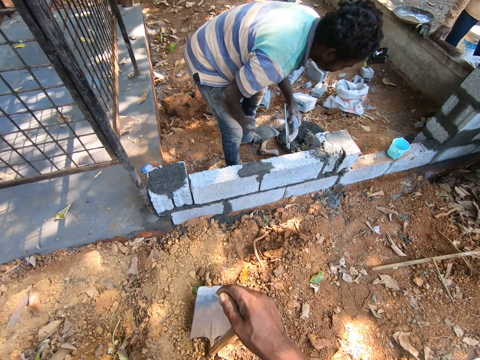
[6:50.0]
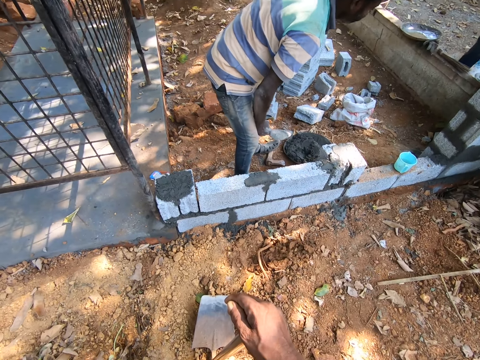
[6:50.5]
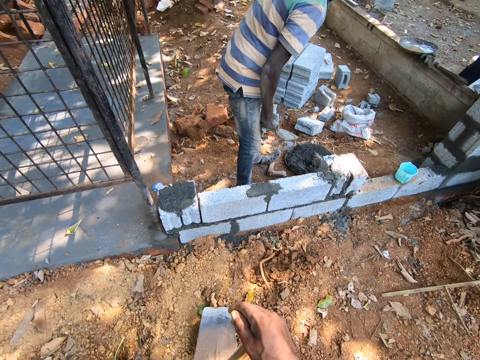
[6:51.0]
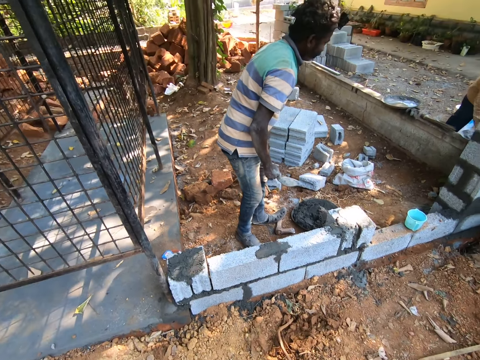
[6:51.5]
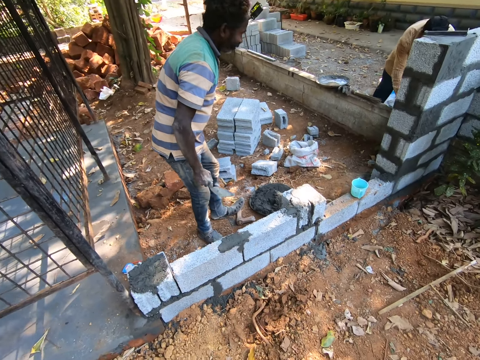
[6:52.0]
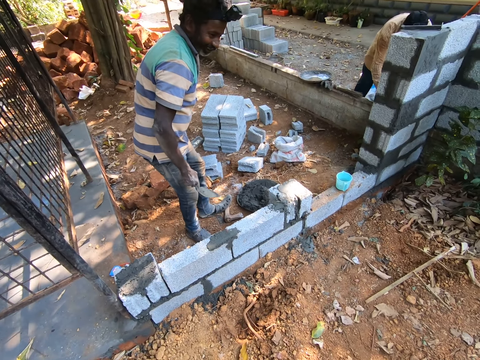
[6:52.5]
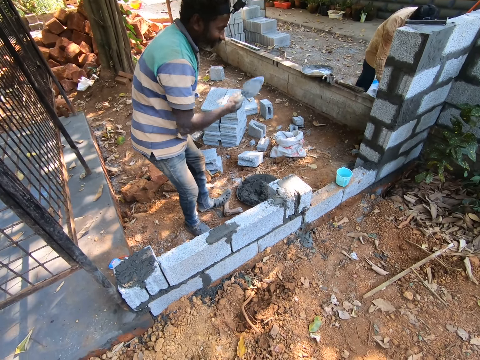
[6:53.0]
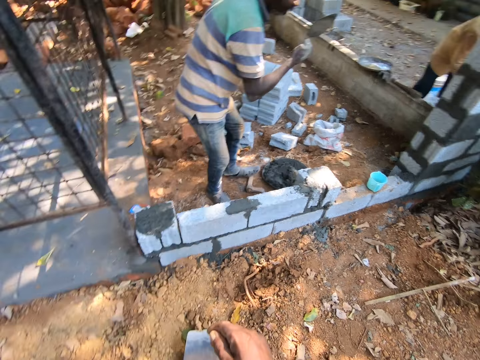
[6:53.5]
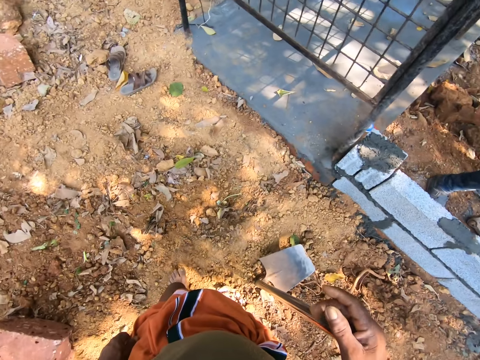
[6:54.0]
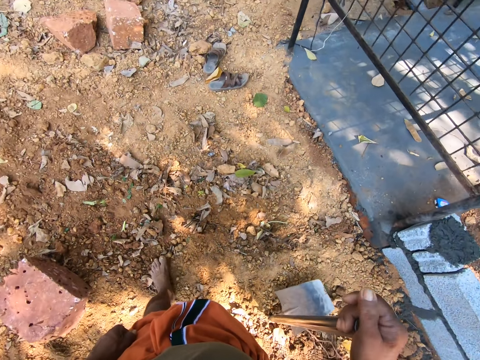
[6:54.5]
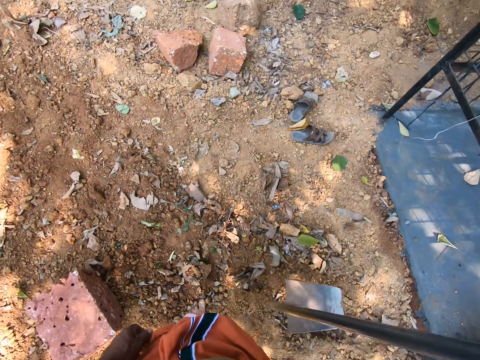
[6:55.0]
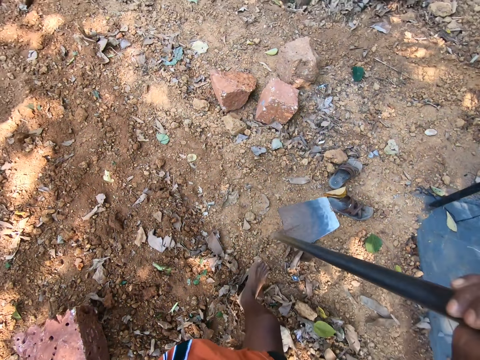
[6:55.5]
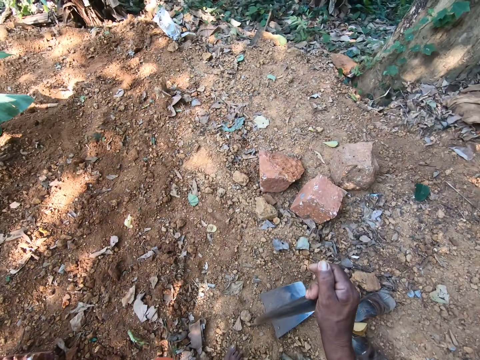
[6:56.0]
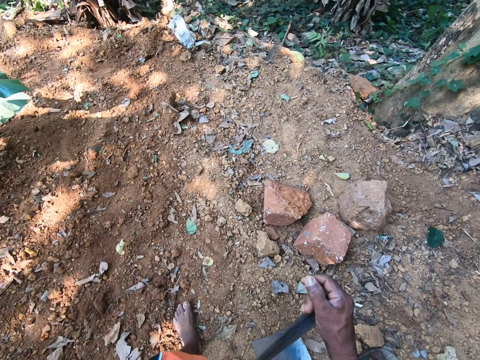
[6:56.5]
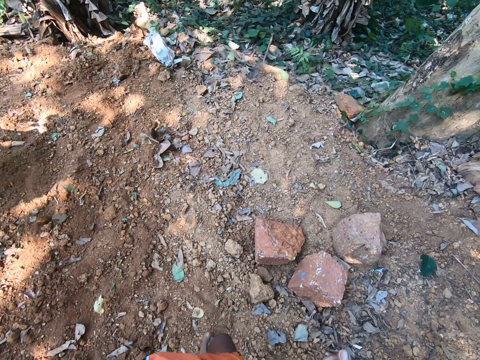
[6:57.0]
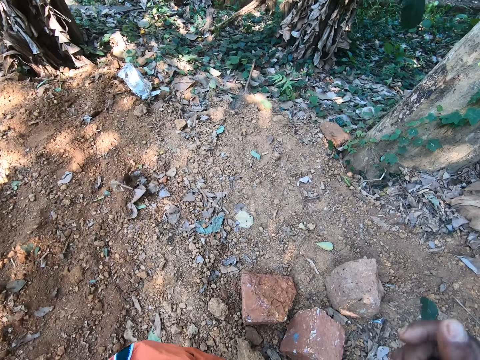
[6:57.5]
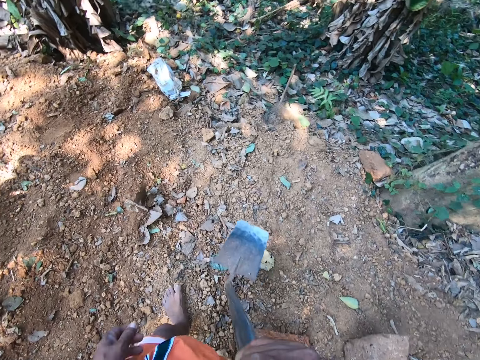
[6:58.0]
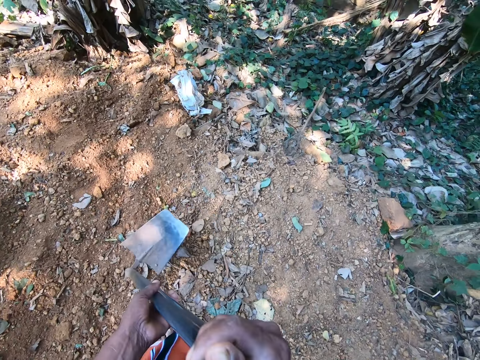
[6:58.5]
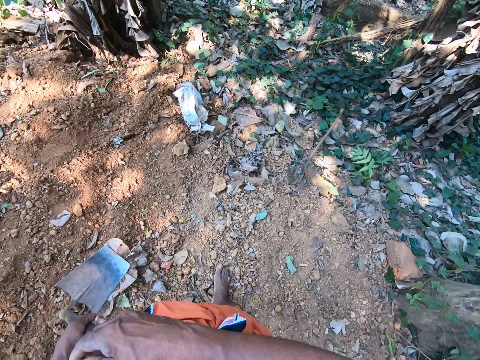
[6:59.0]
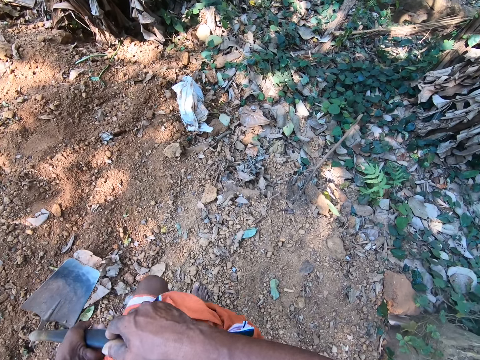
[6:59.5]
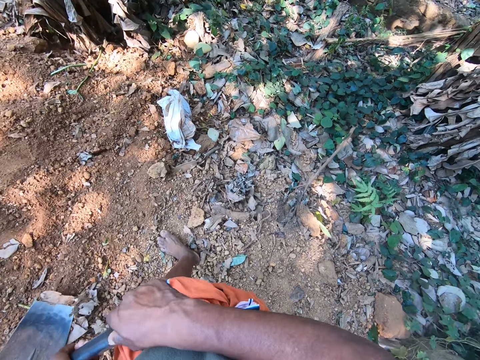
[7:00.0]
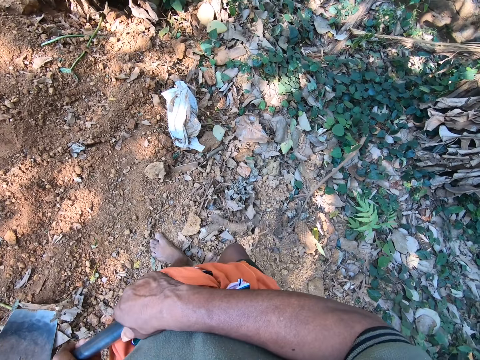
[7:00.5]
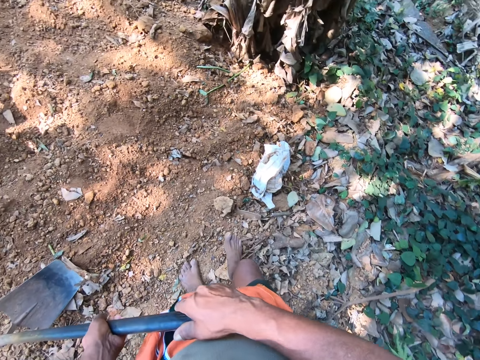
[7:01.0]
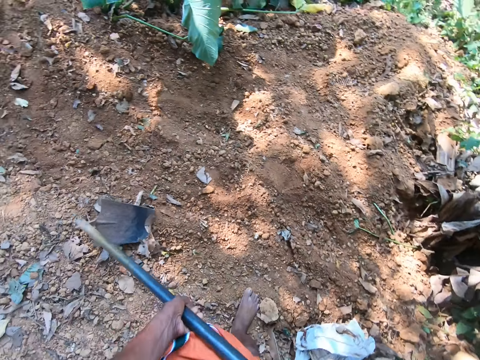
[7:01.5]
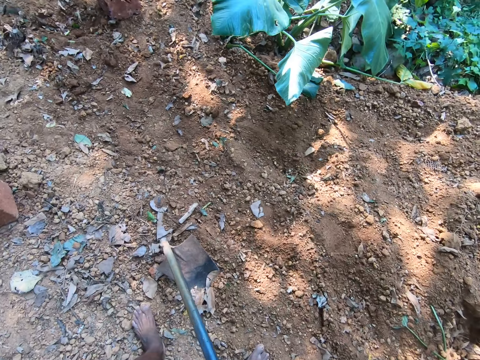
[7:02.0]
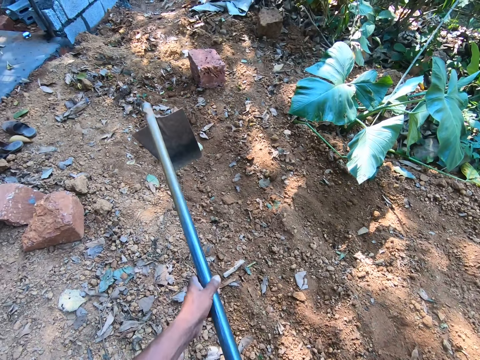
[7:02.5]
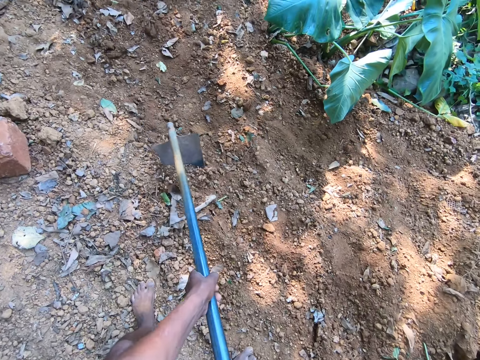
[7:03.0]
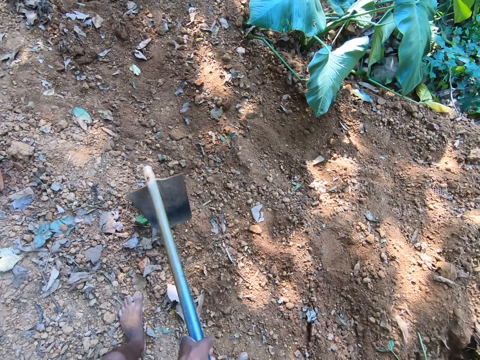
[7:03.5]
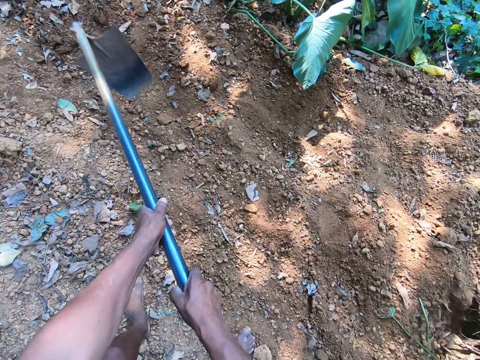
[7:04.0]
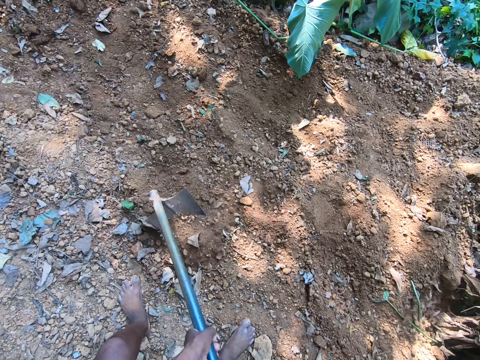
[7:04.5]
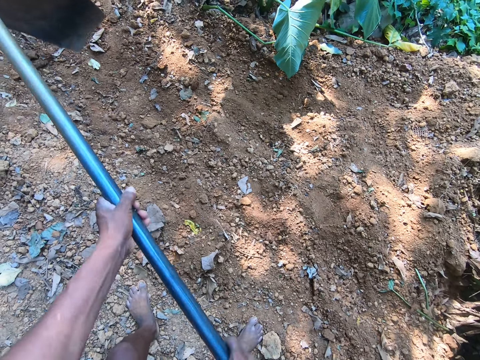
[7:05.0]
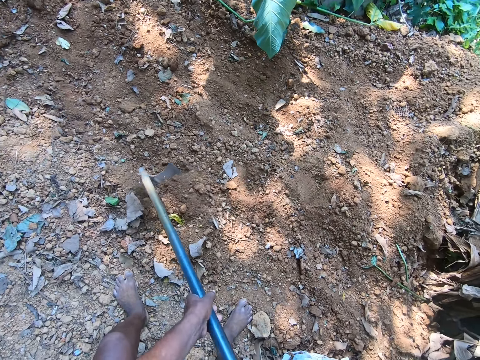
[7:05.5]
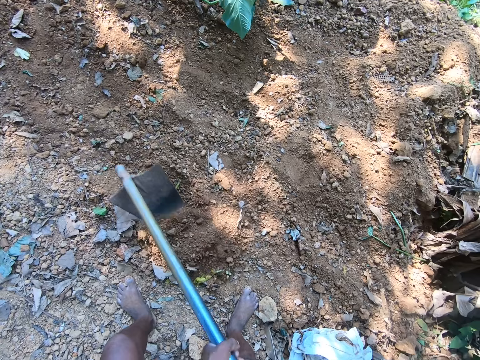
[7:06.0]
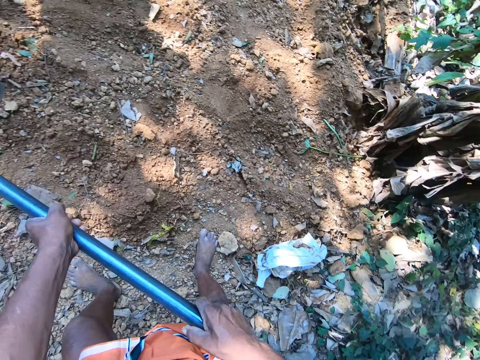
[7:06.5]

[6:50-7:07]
The camera wearer interacts with the man. He walks in the field. He digs the land. He gathers sand from the ground with the hoe in his hands.

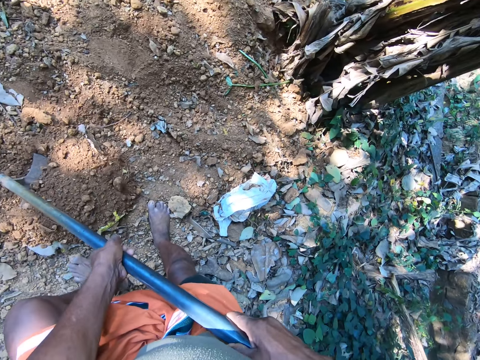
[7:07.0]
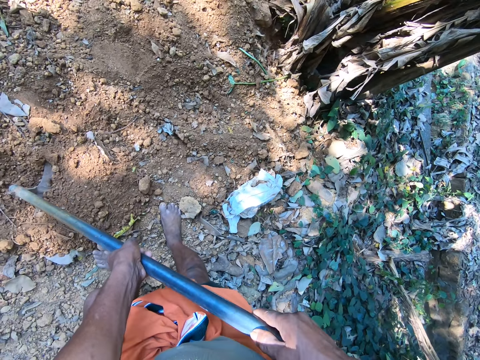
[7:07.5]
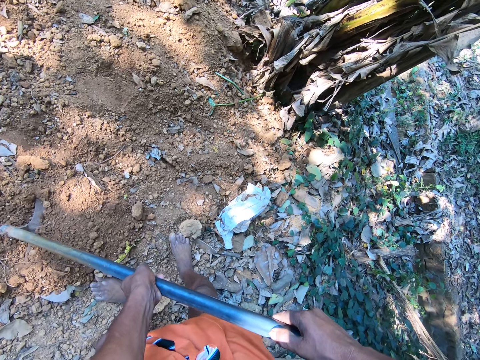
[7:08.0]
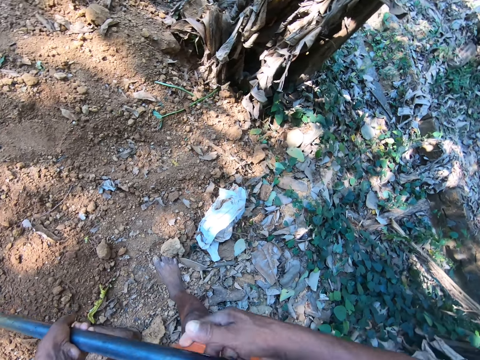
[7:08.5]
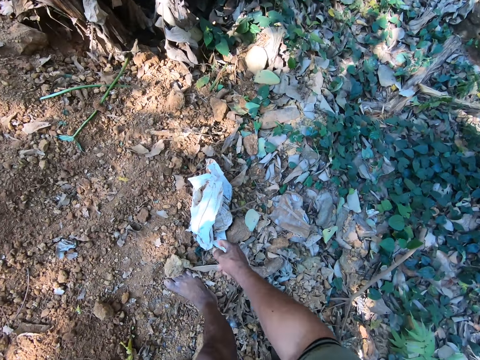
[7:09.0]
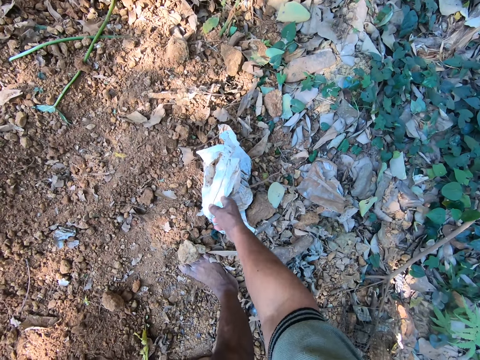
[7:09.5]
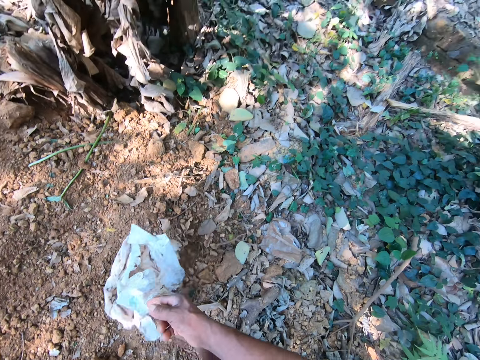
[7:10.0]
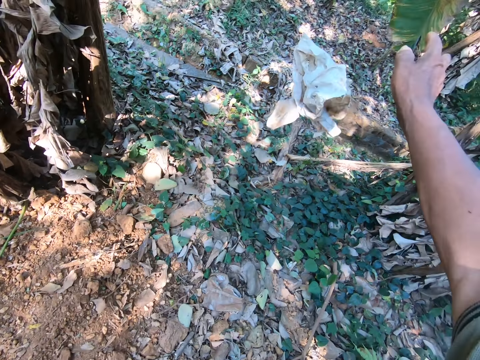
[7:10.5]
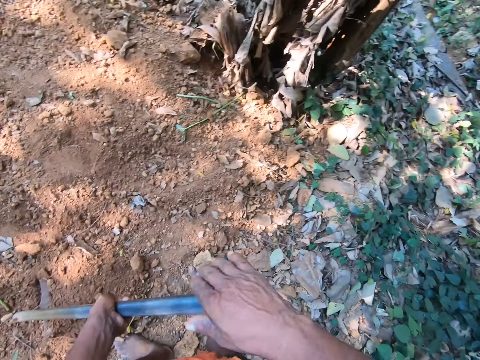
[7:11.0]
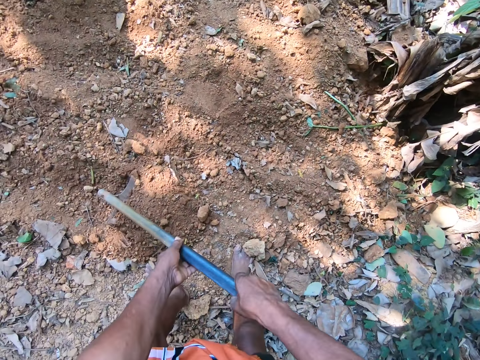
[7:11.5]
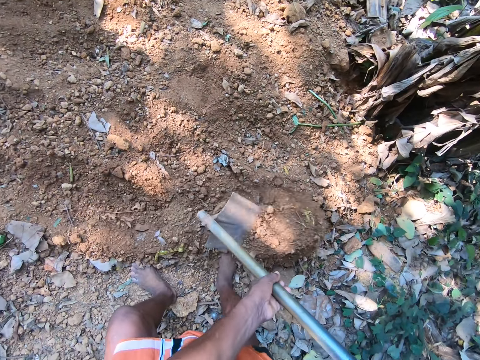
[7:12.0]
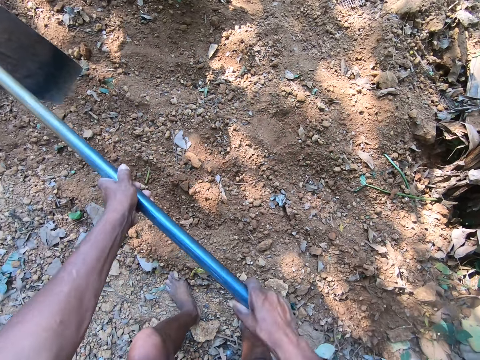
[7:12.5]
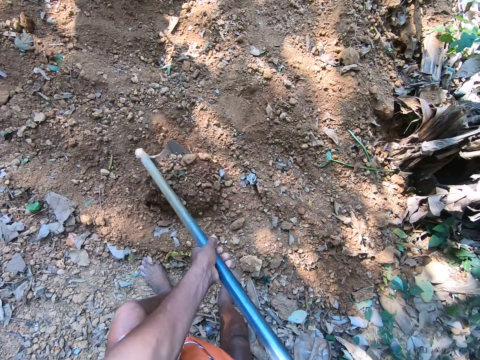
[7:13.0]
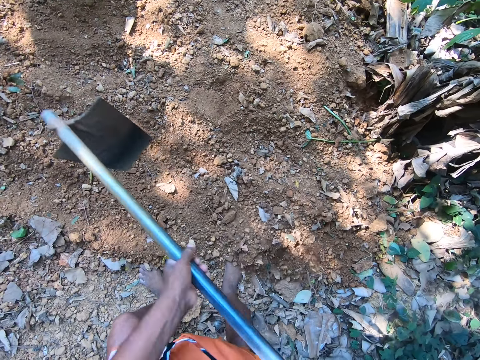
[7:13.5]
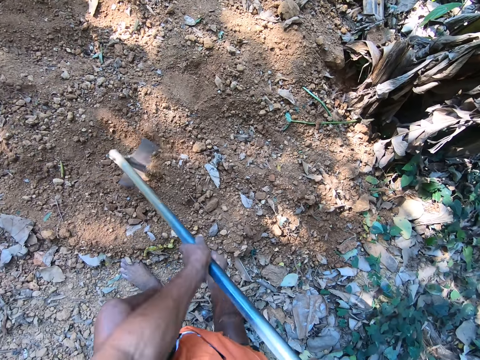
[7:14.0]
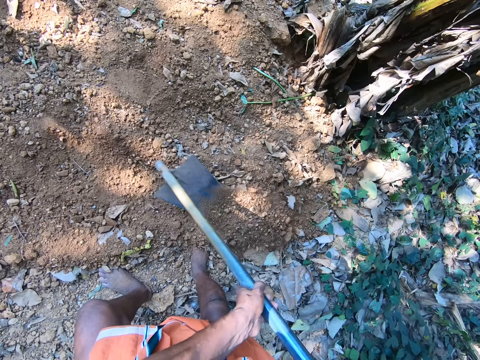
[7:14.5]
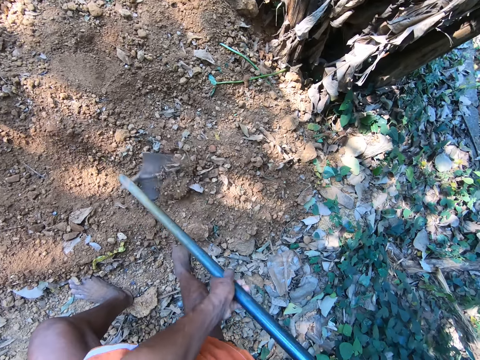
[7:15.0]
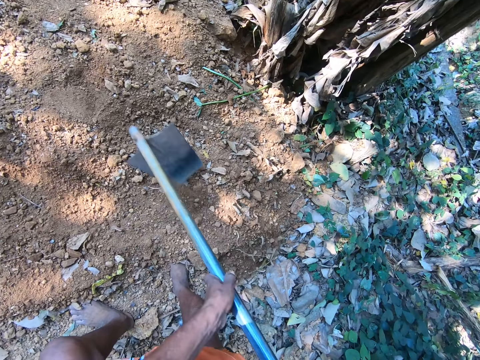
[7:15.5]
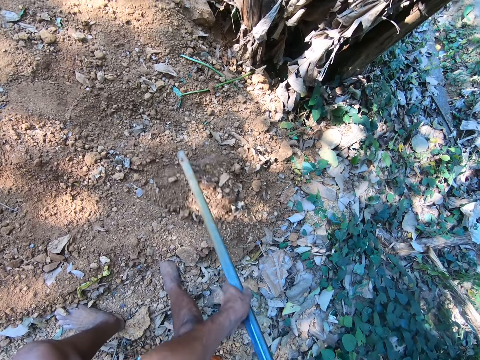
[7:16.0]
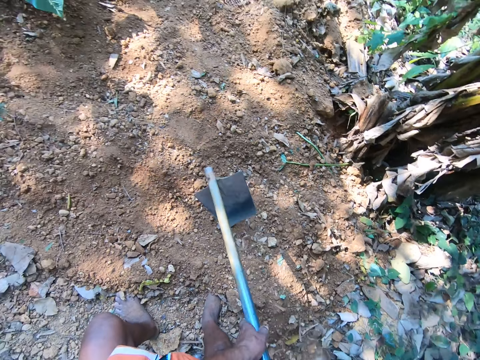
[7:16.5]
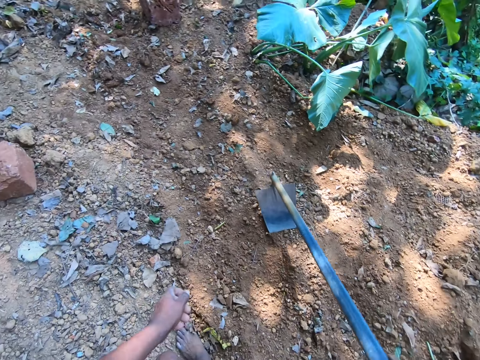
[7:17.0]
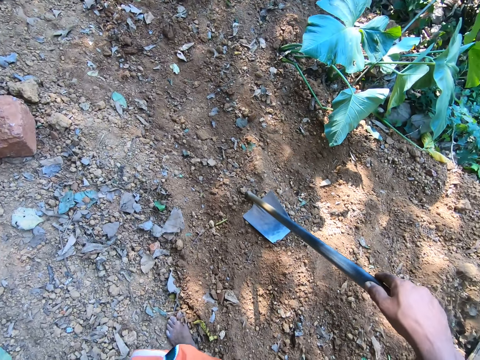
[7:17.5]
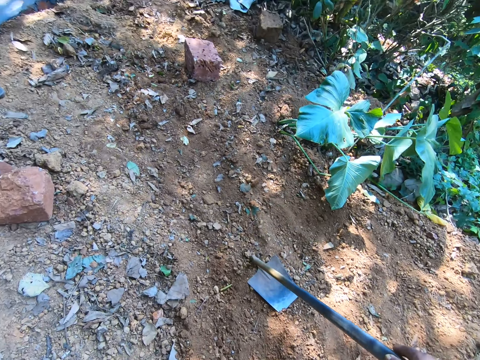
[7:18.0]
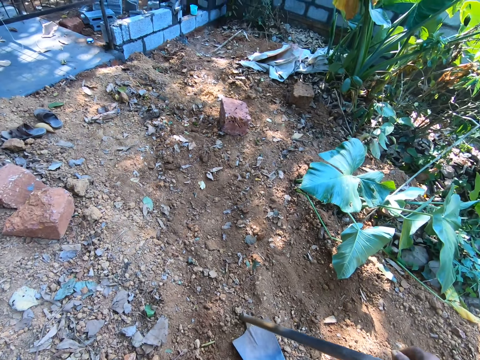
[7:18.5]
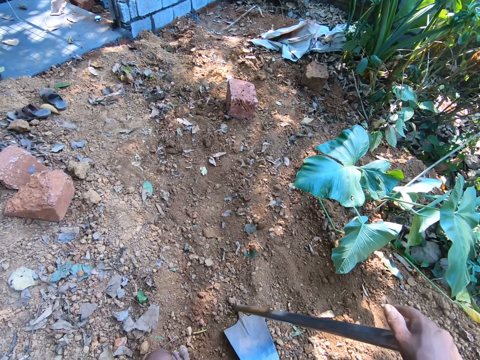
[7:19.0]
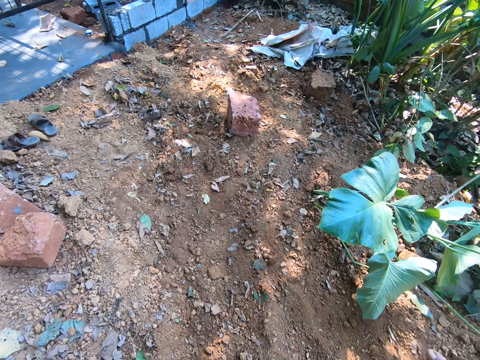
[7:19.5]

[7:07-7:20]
The camera wearer picks dirt from the ground with his right hand. He drops the dirt in his right hand on the ground. He gathers sand from the ground with the hoe in his hands. He digs the land. He looks around. He holds the hoe in his right hand.
